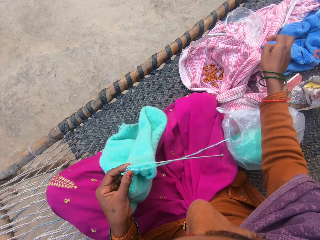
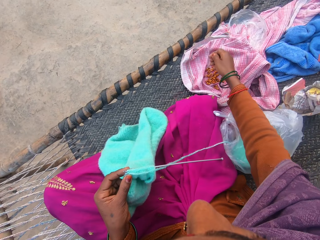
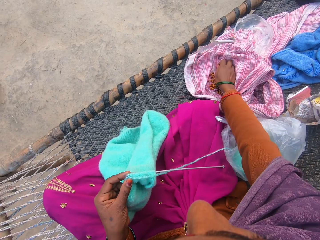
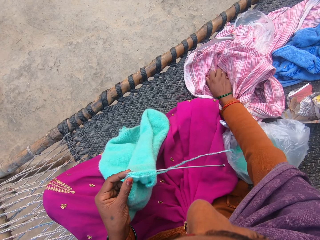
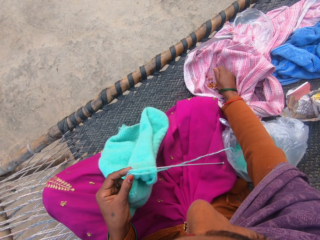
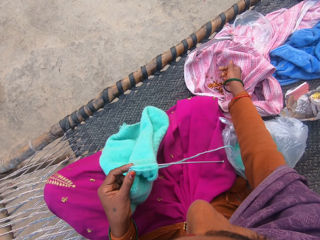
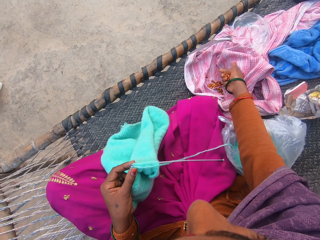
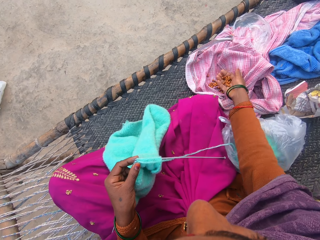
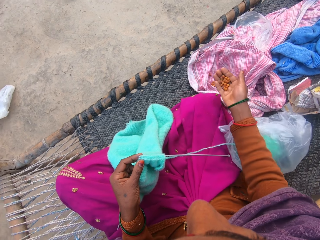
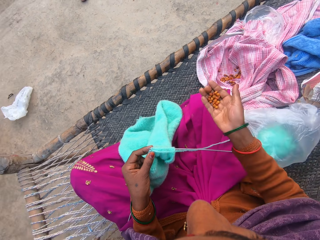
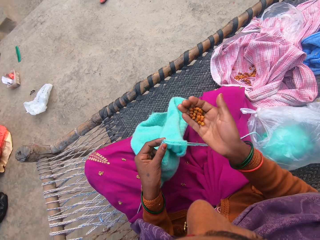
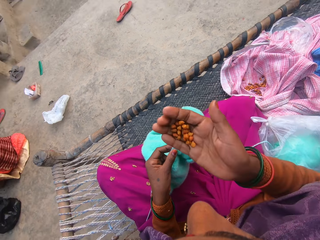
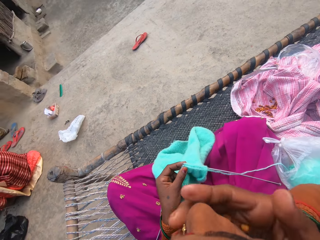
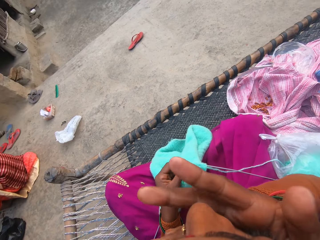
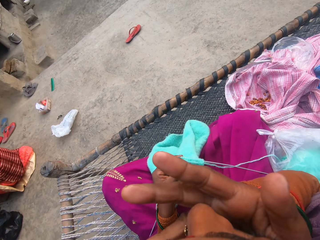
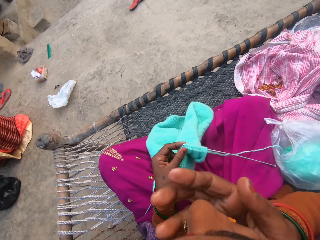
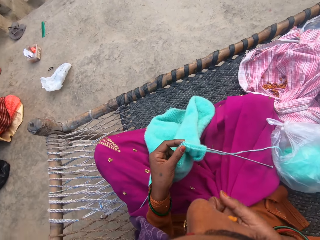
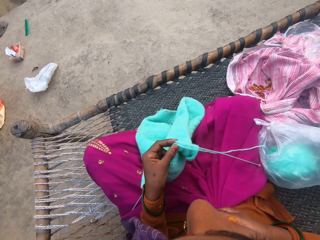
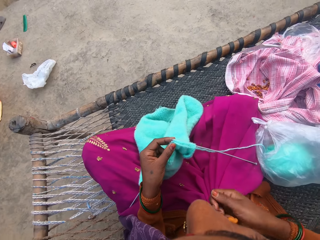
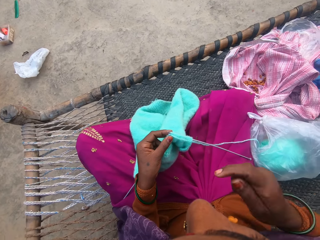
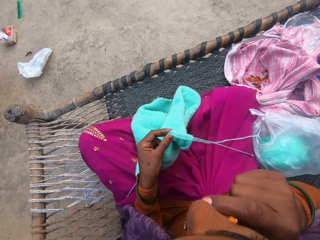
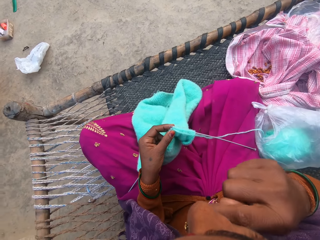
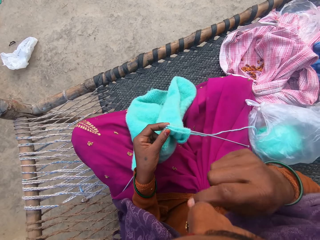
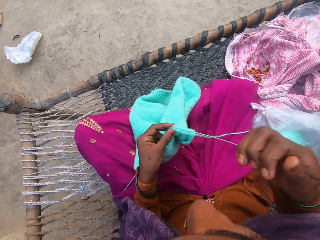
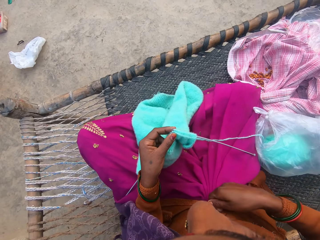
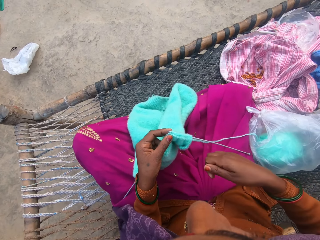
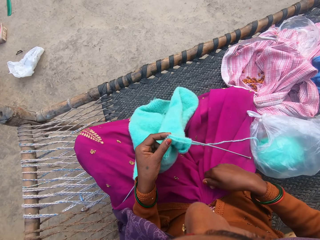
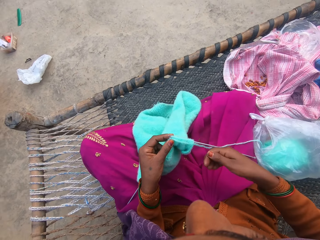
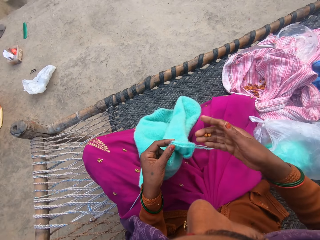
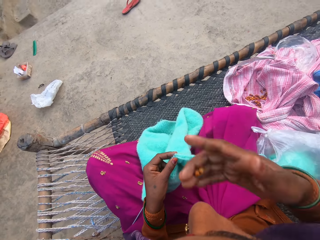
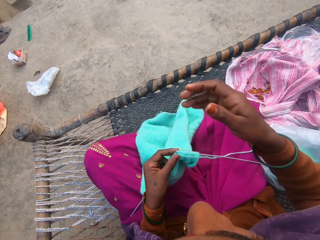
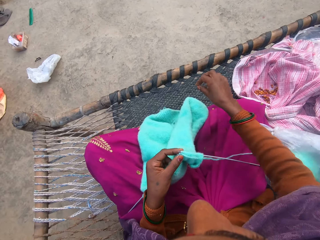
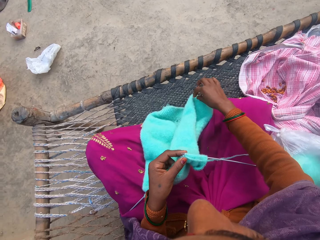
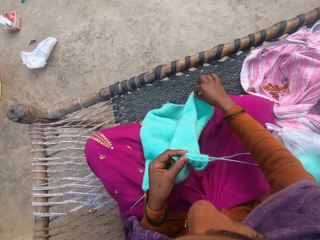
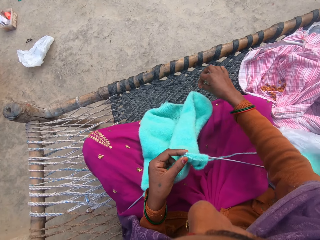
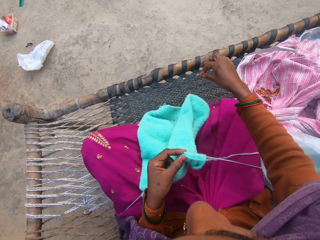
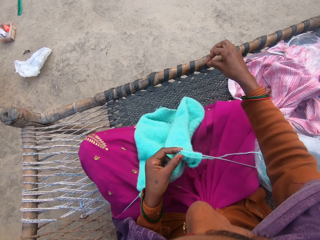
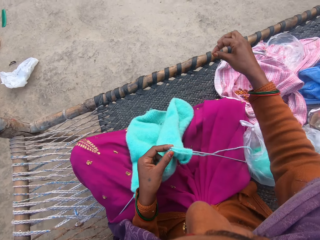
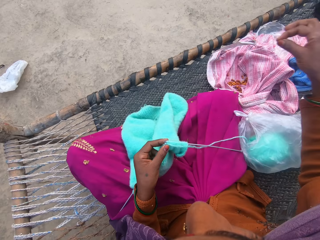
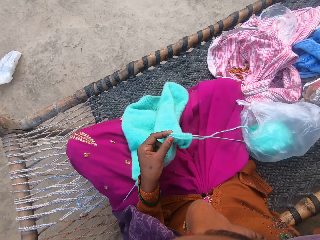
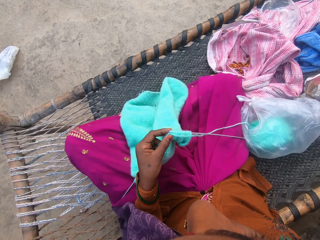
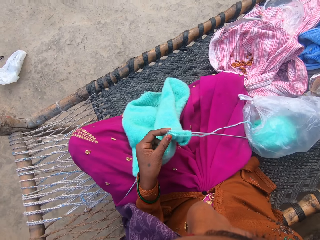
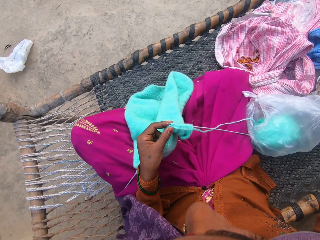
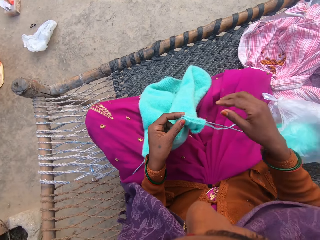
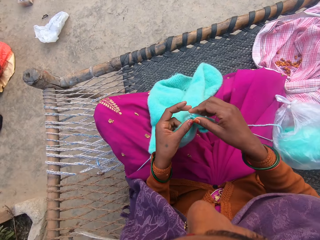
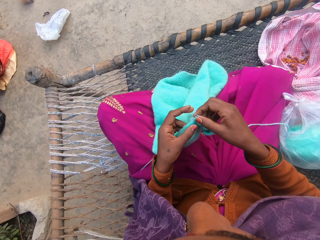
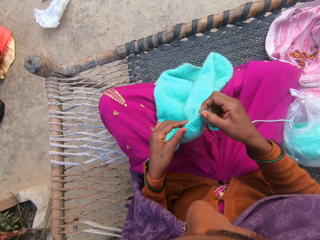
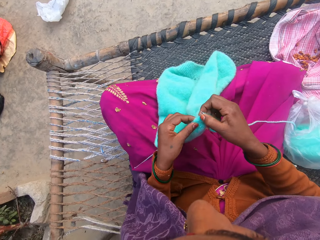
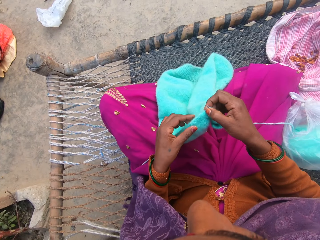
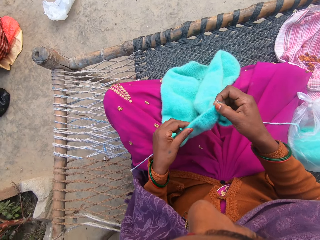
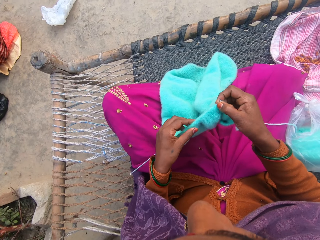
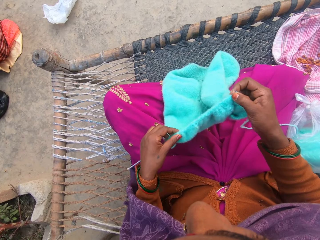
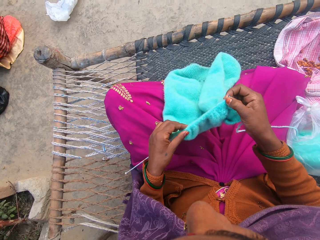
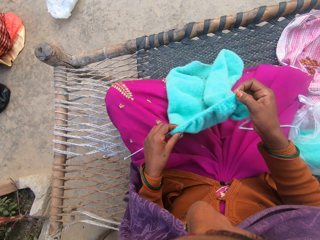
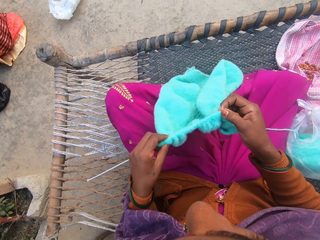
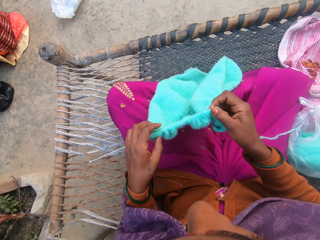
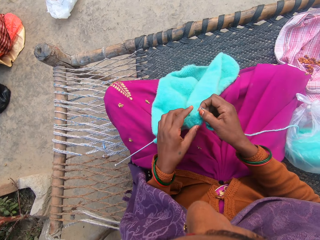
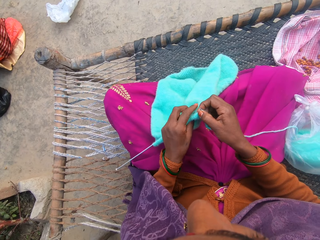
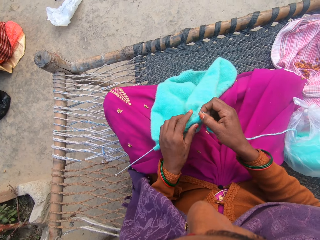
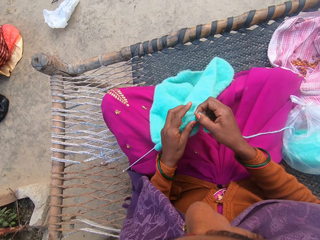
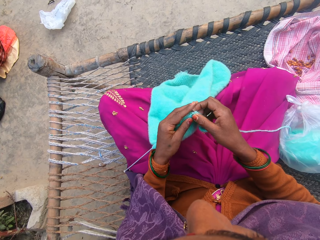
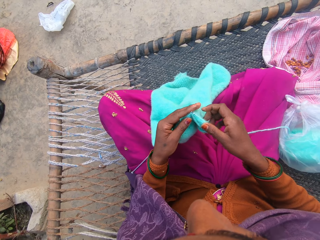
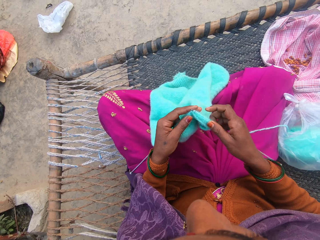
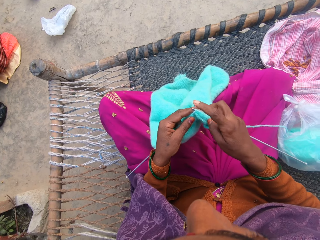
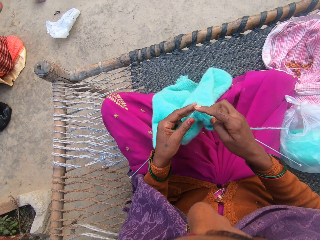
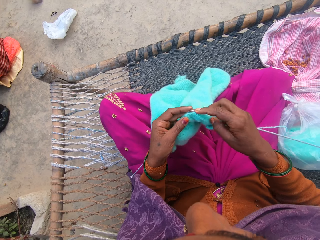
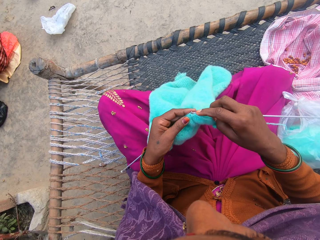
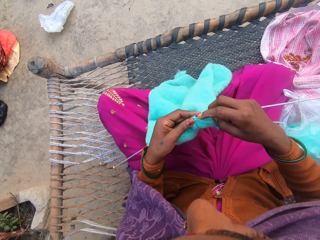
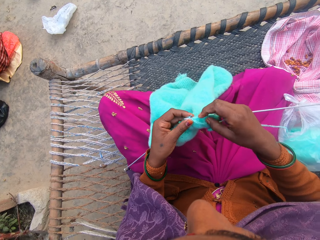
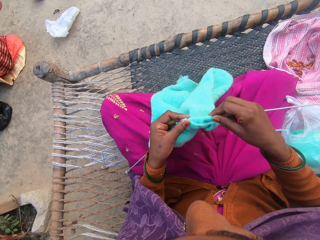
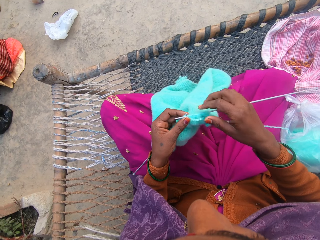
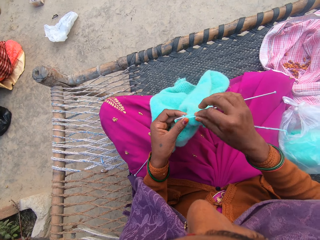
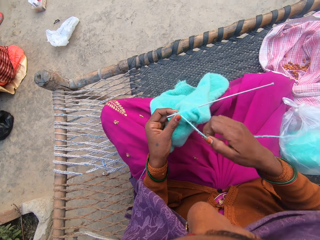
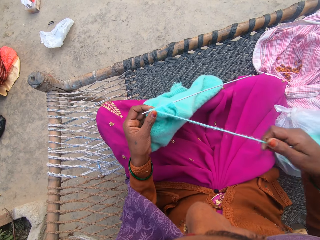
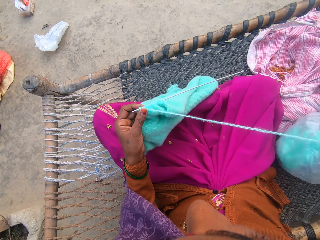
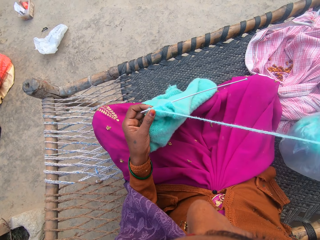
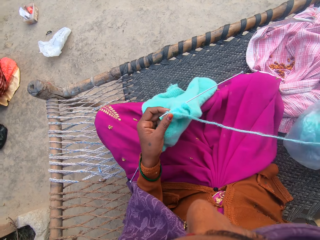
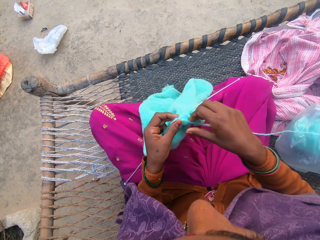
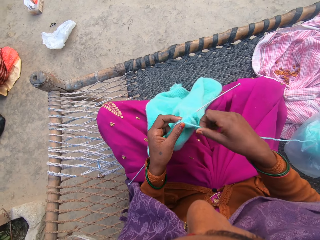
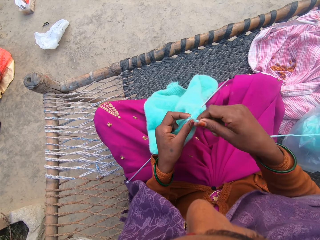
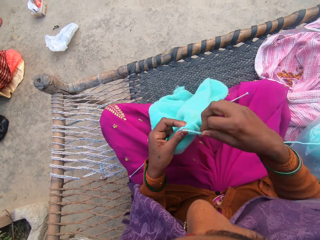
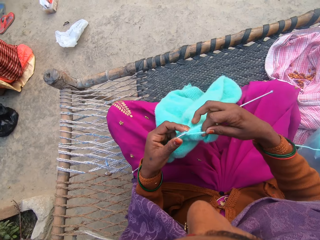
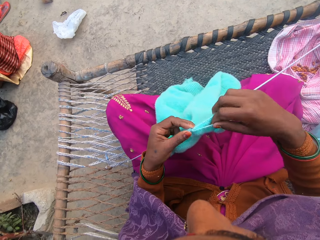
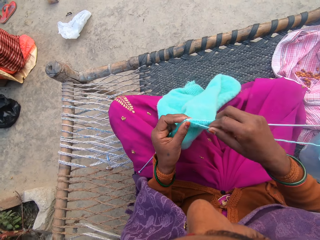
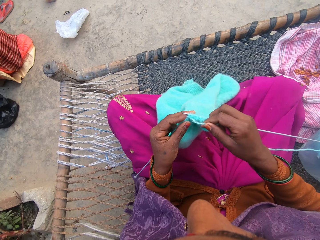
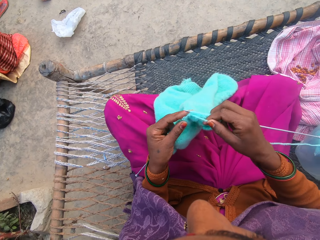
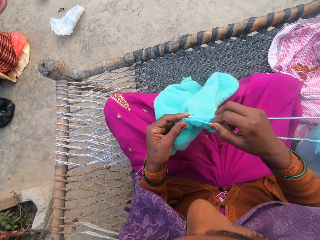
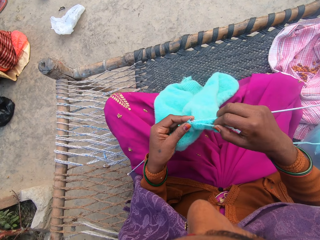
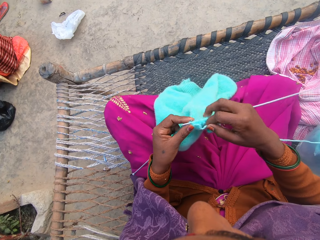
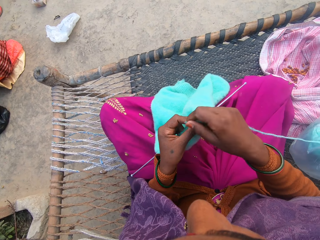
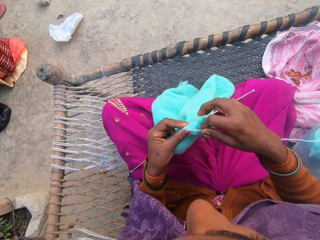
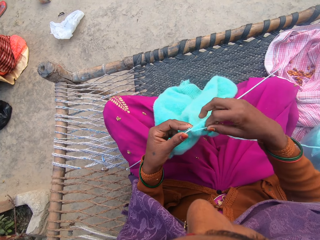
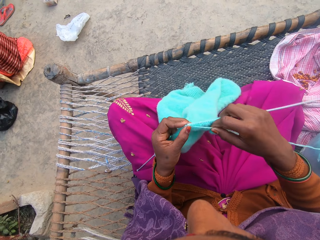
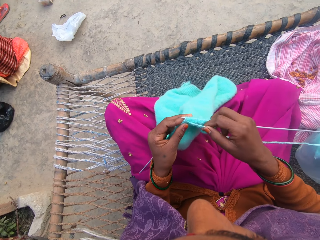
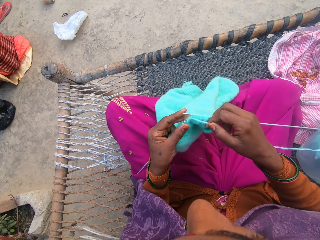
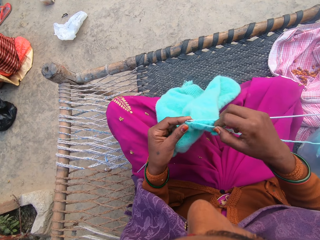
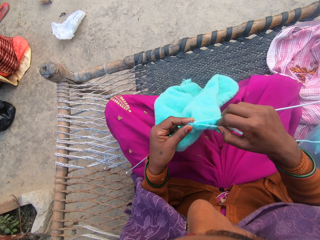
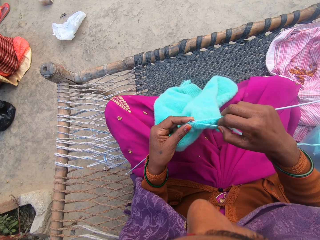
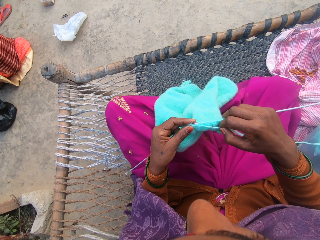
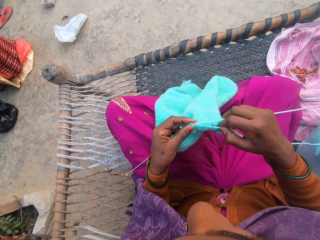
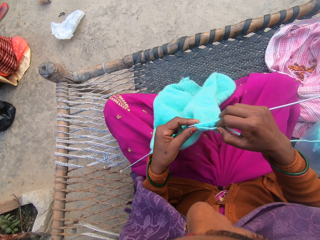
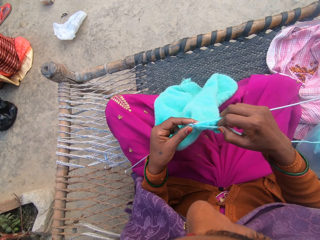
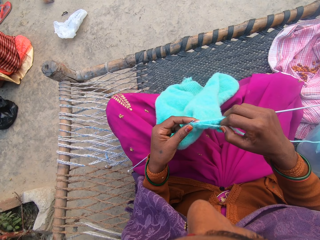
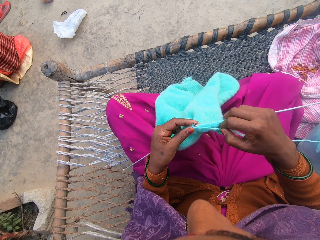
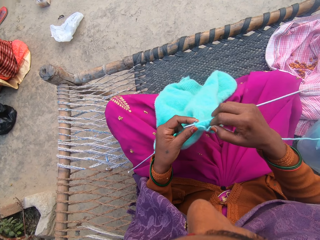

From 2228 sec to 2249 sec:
The camera wearer picks some groundnuts or nuts from the cloth with her right hand. She eats the groundnuts. She shakes the nuts in her hands. She scratches her nose. She shakes the nuts in her hands. She eats the nuts. She picks out dirt or unwanted material from the knitted wool. She throws the unwanted material on the ground. She adjusts the wool on the knitting needle. She sticks the knitting needle in the fabric. She knits the wool in her hands with the knitting needles. She adjusts the thread.
